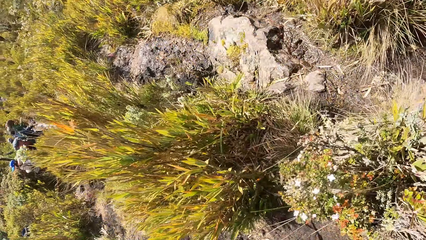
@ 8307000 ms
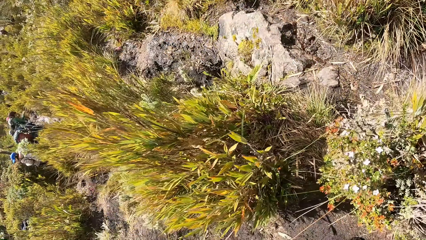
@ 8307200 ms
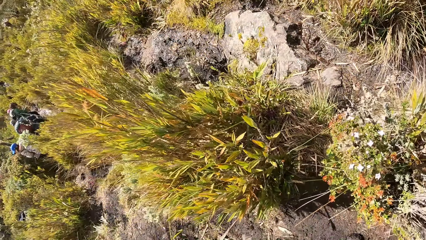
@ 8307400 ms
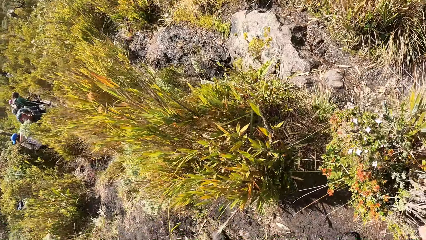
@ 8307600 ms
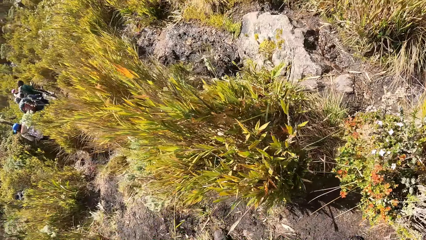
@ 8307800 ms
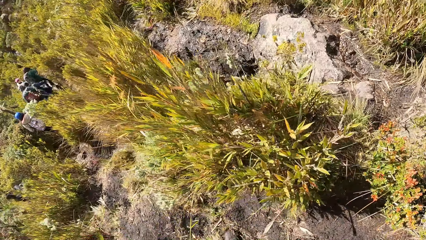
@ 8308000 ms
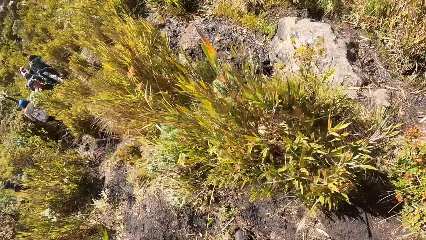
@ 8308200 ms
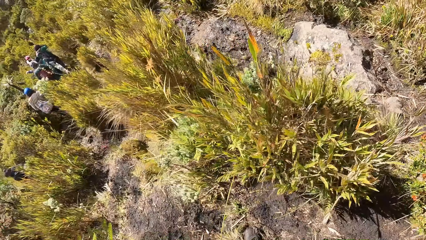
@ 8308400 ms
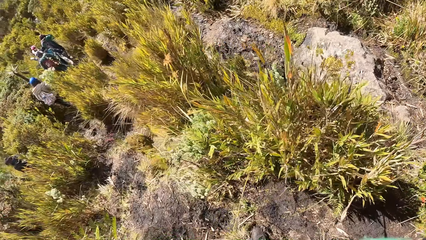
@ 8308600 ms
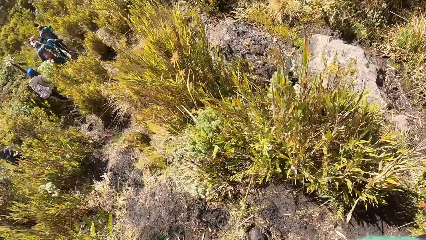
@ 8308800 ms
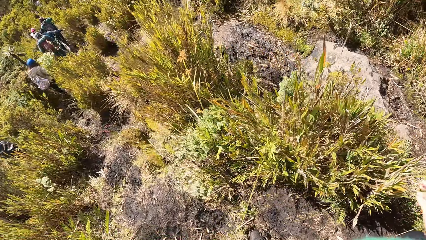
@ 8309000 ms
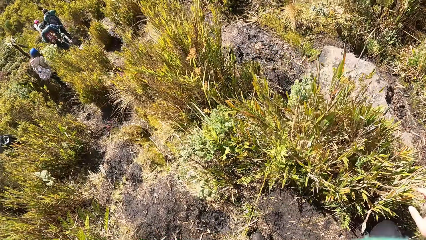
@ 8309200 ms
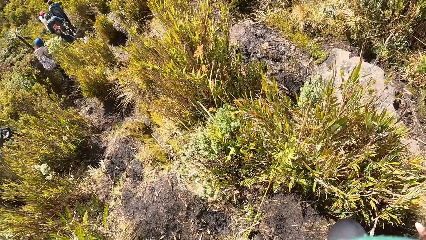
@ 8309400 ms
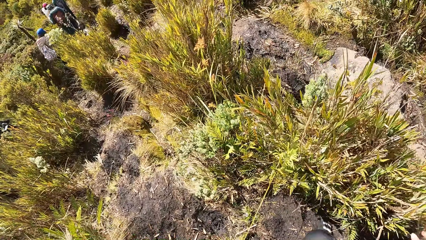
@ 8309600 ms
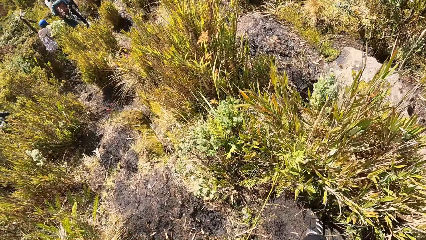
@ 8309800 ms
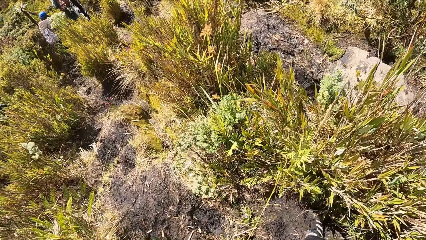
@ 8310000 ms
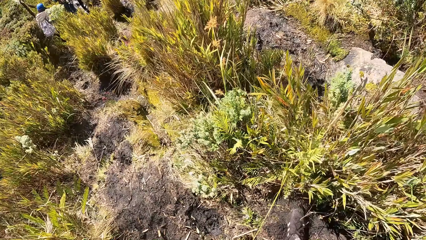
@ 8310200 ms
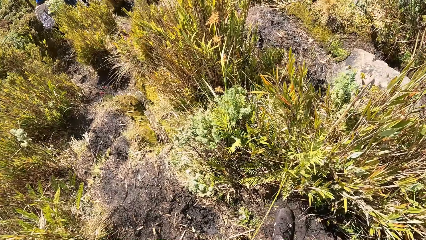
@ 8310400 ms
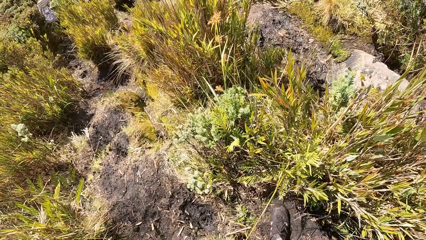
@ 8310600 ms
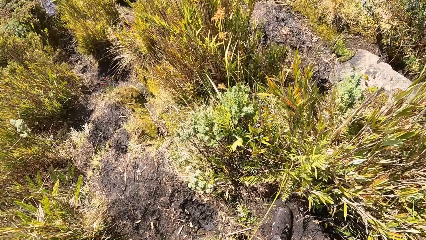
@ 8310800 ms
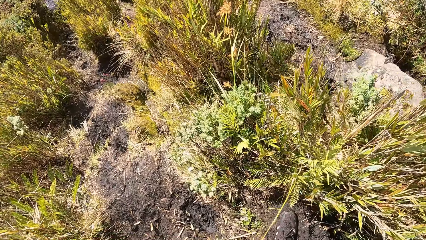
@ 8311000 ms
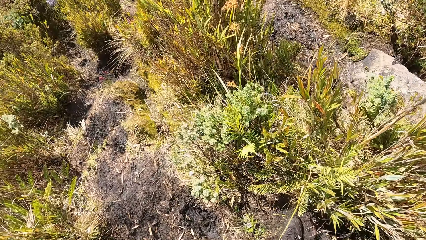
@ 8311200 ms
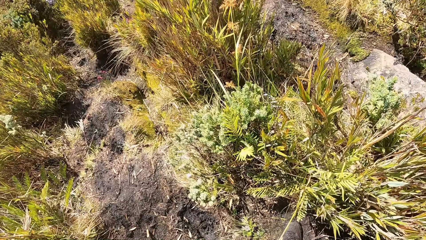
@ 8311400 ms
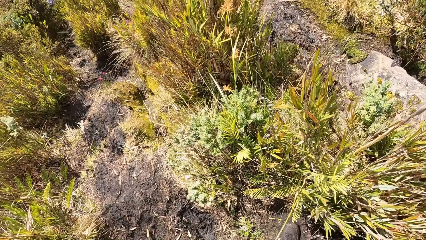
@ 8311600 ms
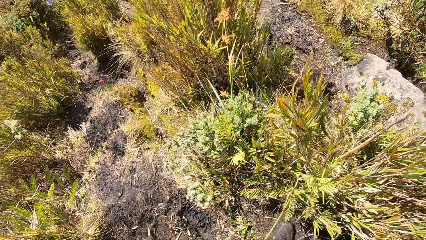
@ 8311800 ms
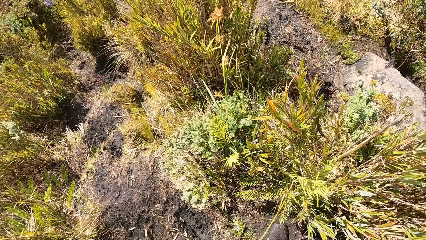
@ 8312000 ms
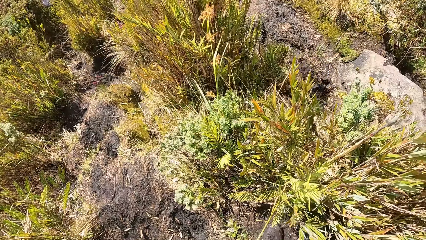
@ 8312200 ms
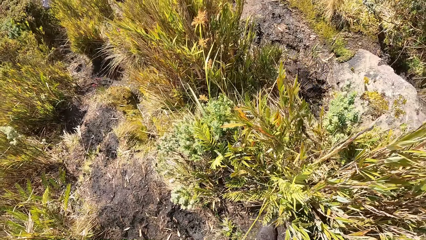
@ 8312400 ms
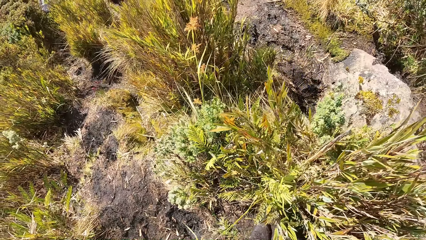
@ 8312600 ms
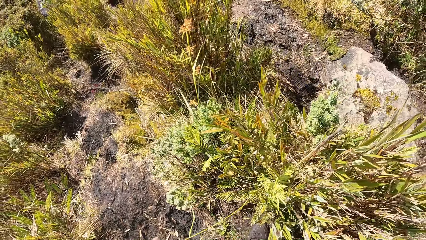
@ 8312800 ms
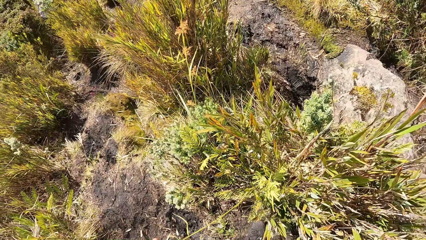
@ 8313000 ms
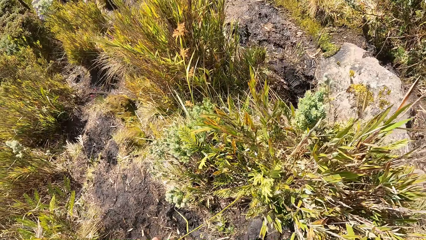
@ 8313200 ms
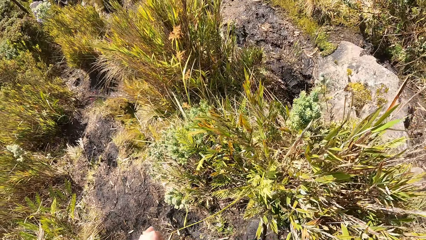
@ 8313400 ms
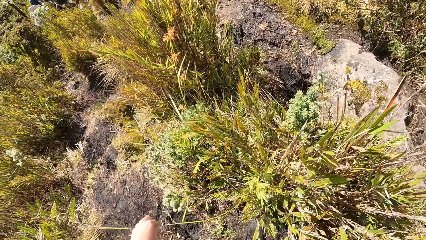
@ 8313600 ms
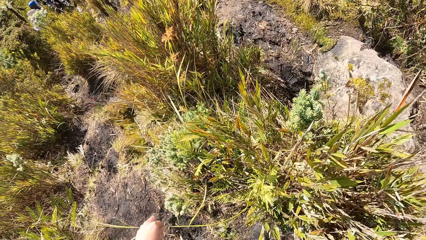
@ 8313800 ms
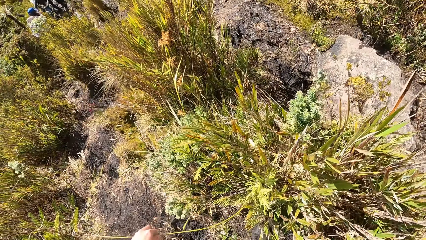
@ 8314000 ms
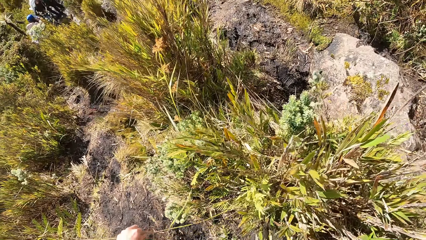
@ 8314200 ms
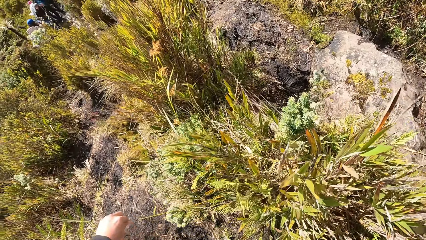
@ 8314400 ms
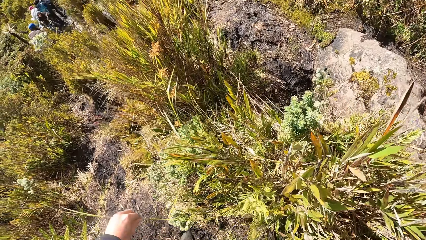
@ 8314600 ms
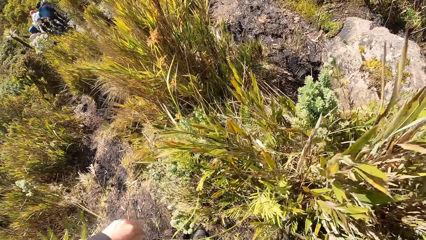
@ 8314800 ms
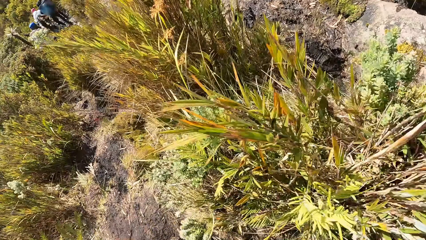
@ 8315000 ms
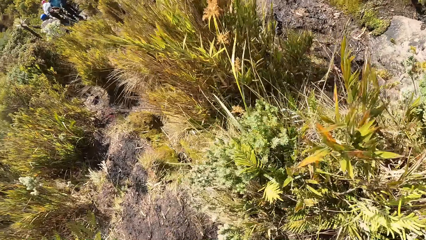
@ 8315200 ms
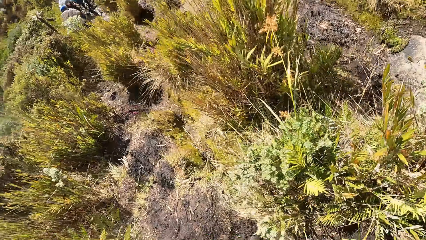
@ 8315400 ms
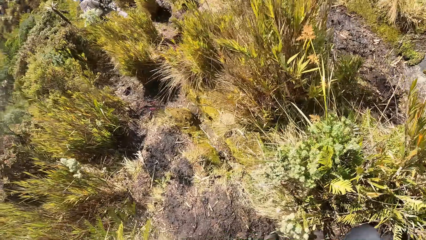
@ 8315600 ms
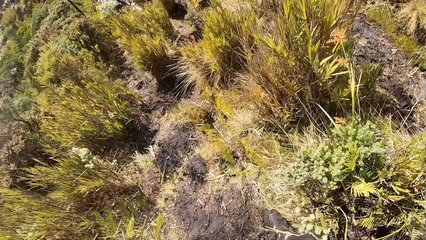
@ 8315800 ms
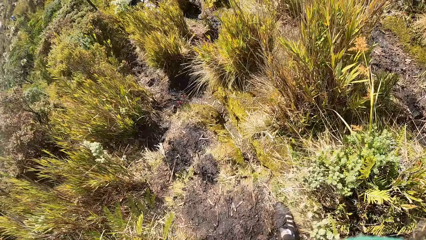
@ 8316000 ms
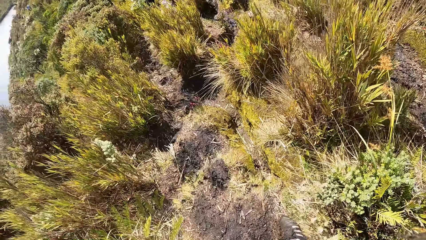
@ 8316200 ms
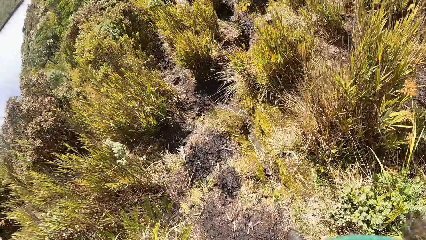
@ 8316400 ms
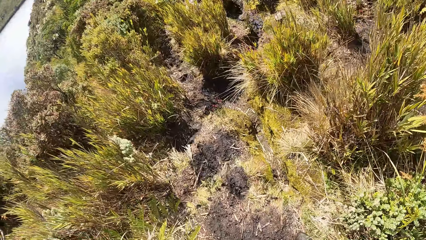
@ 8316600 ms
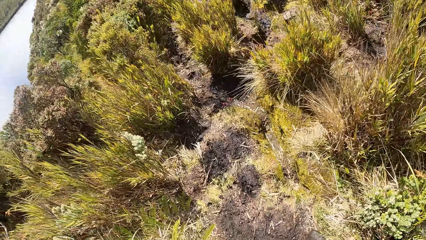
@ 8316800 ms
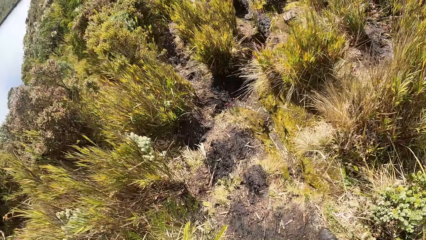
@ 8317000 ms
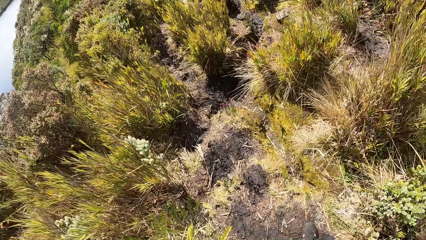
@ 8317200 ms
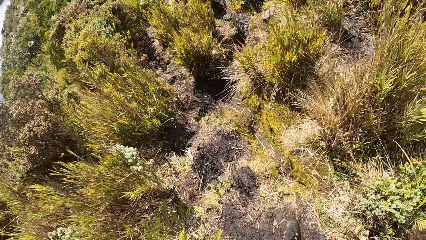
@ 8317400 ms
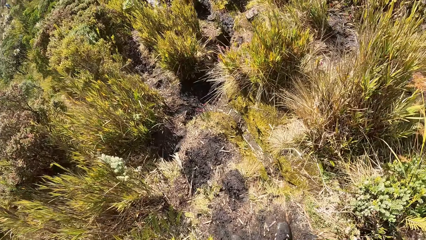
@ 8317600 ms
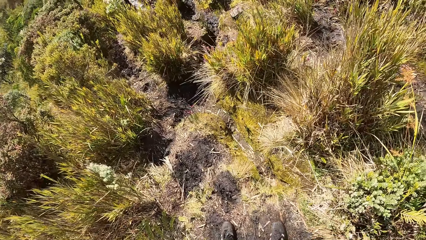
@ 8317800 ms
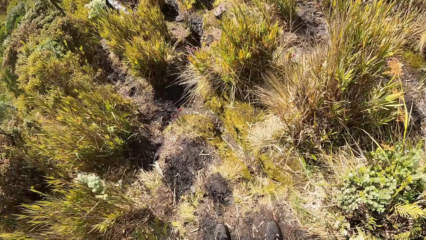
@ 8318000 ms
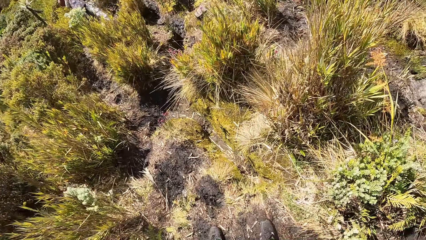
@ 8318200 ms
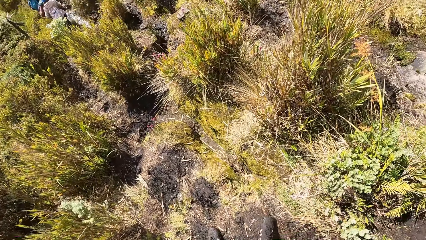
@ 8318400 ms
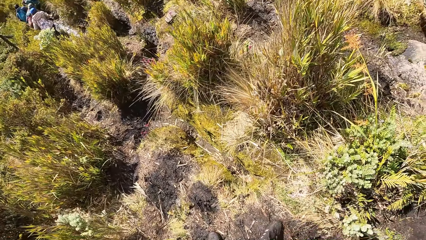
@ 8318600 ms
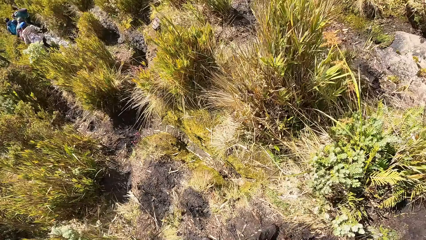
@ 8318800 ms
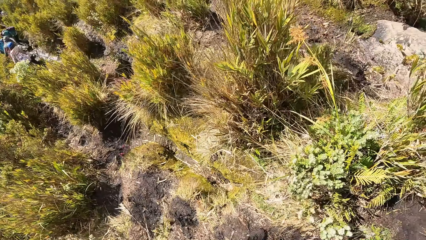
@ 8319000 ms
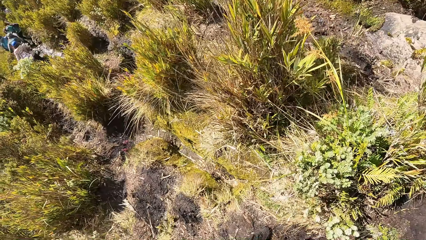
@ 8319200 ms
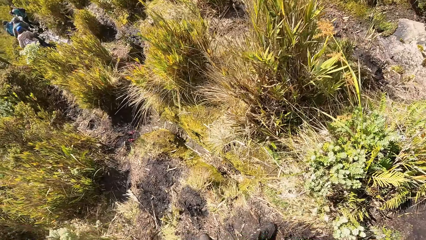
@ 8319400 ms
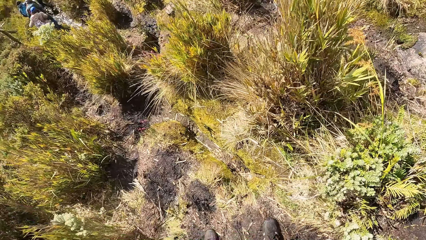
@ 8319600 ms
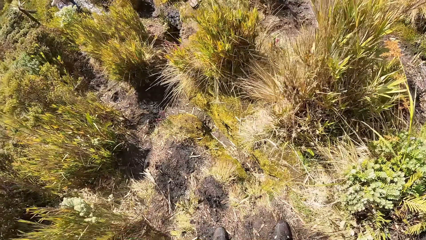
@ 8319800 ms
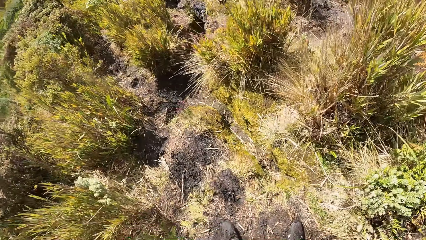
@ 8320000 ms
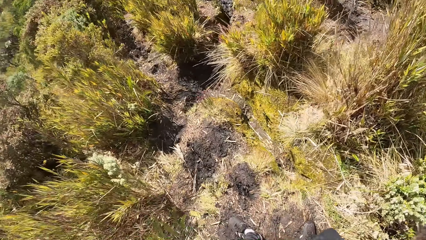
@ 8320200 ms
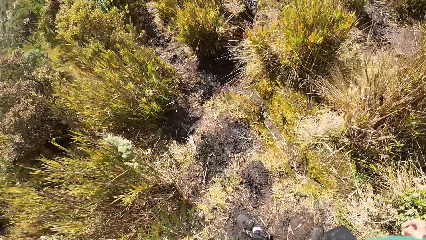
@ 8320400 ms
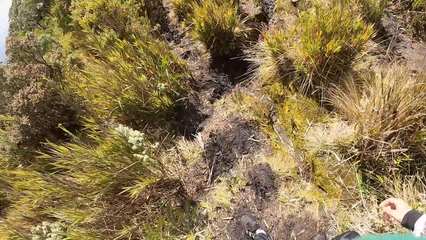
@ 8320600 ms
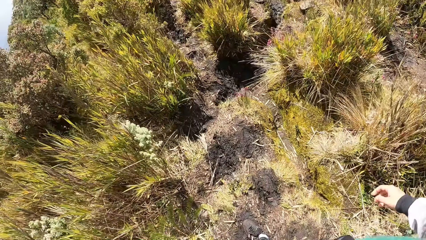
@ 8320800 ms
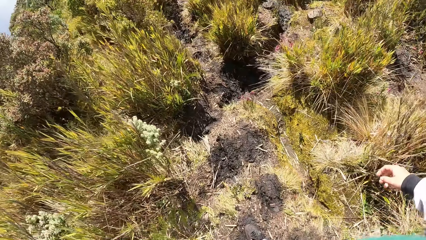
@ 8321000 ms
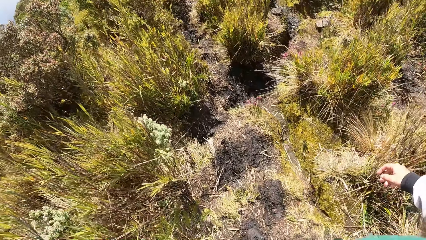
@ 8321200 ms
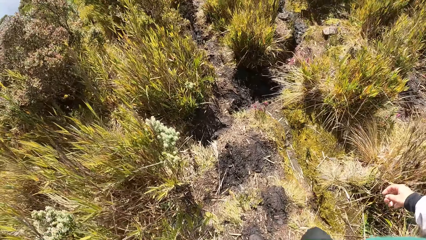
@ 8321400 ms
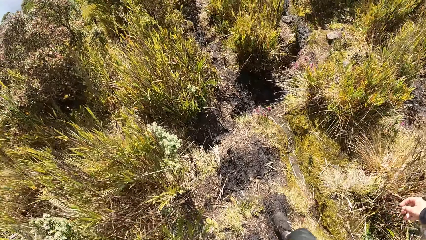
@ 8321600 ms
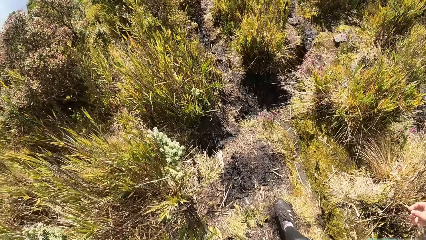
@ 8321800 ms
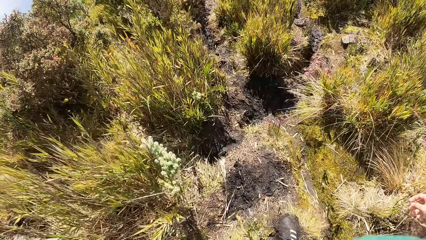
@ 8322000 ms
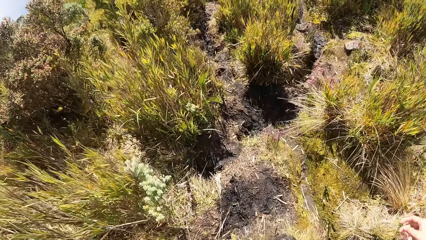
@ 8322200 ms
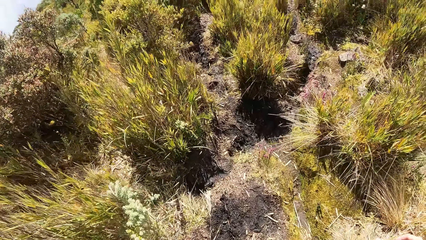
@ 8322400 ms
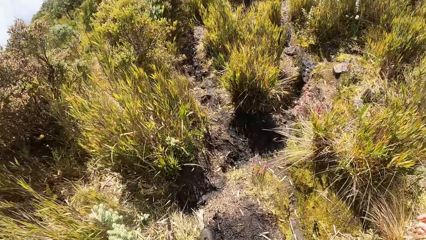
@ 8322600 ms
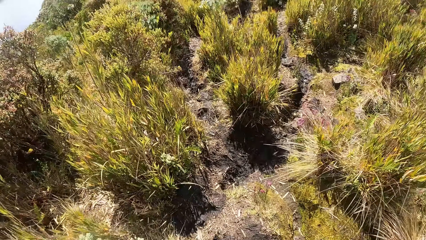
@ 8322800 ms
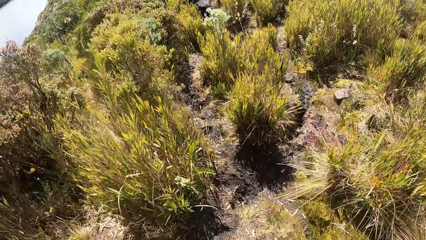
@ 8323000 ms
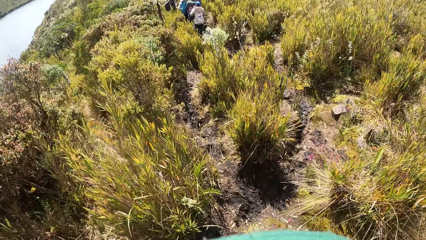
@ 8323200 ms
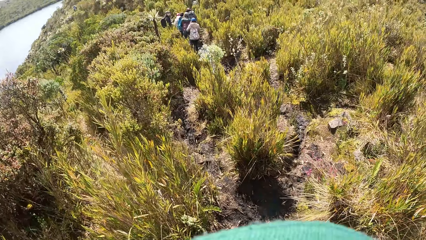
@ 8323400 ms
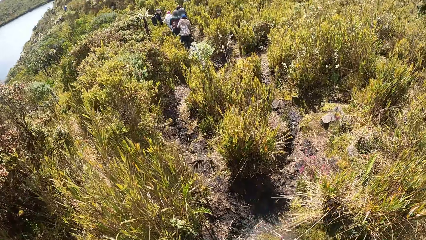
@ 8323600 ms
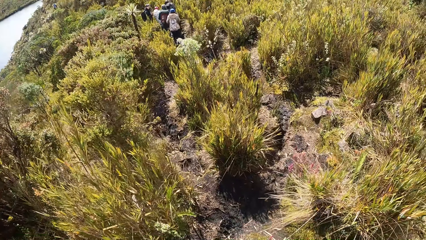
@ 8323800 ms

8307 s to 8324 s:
The camera wearer touches a leaf on a shrub with his left hand. He walks along the path.
